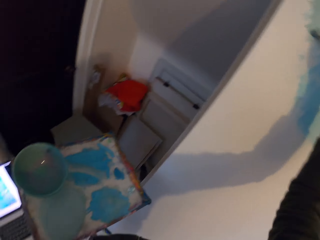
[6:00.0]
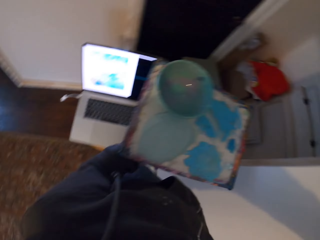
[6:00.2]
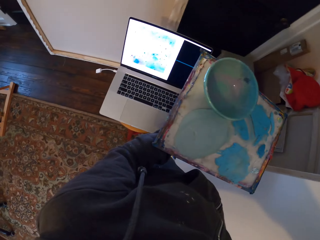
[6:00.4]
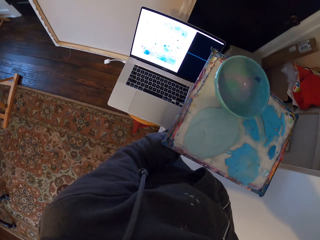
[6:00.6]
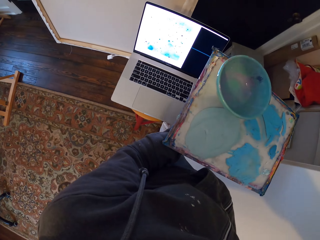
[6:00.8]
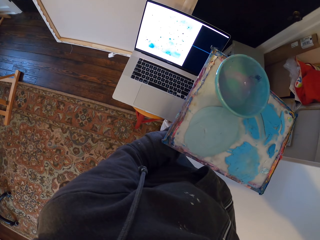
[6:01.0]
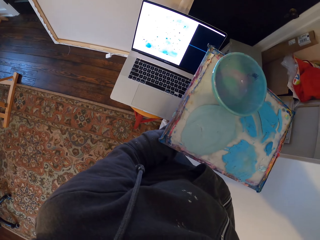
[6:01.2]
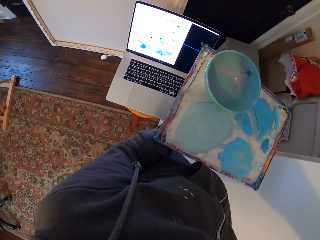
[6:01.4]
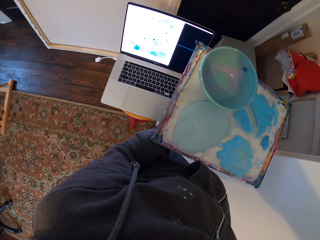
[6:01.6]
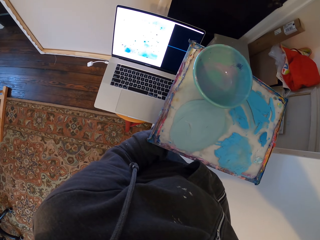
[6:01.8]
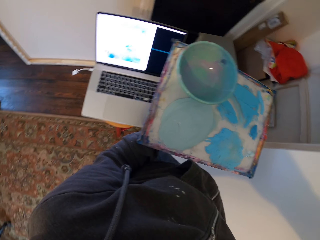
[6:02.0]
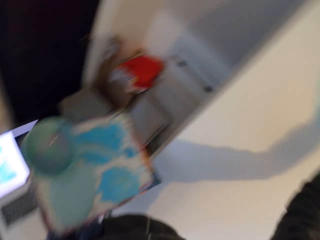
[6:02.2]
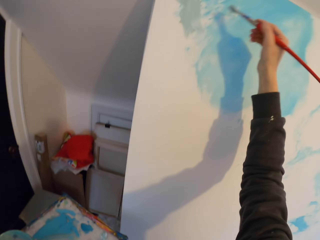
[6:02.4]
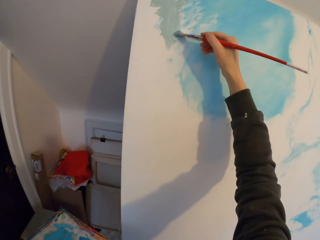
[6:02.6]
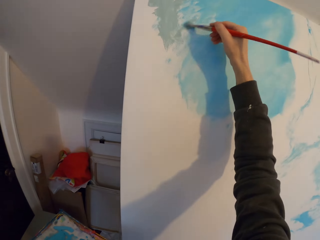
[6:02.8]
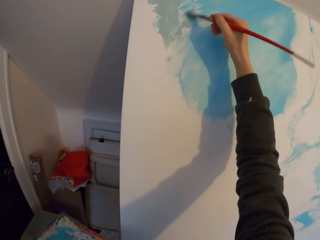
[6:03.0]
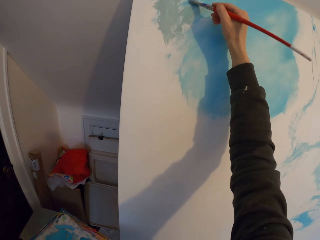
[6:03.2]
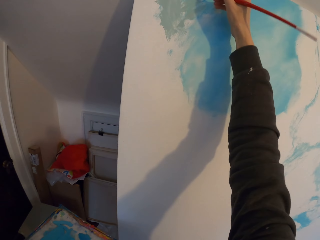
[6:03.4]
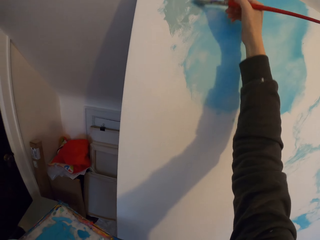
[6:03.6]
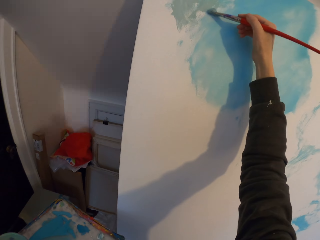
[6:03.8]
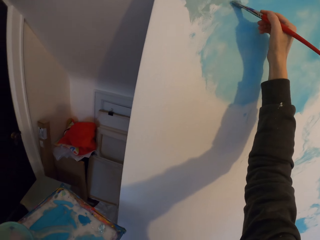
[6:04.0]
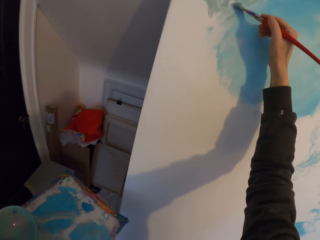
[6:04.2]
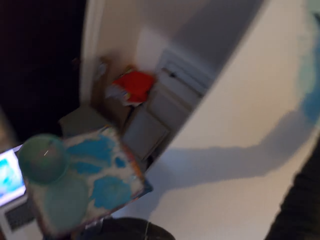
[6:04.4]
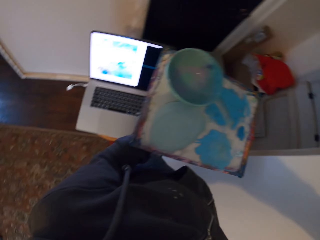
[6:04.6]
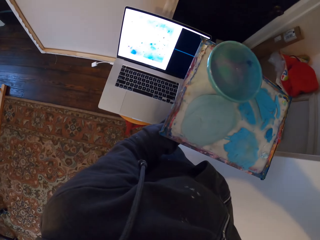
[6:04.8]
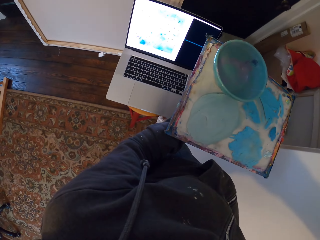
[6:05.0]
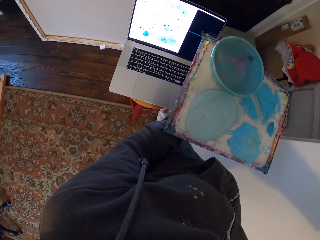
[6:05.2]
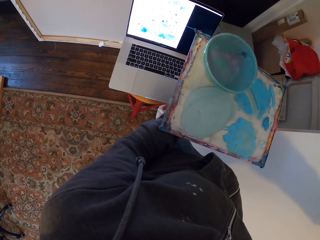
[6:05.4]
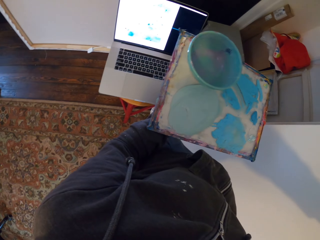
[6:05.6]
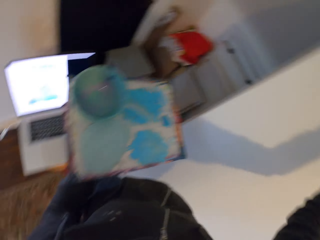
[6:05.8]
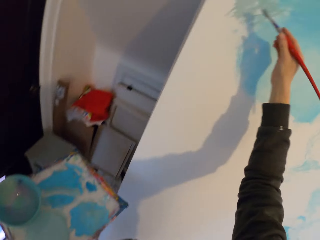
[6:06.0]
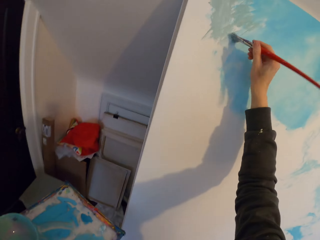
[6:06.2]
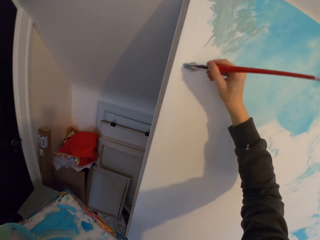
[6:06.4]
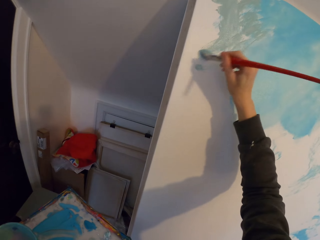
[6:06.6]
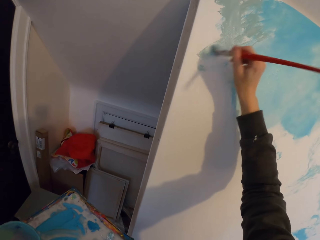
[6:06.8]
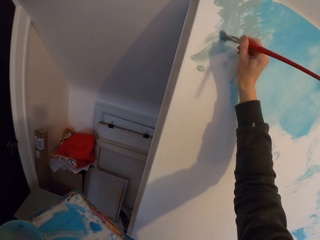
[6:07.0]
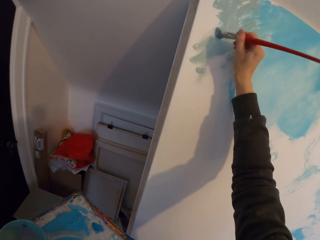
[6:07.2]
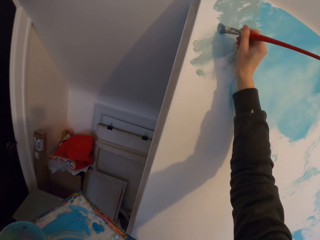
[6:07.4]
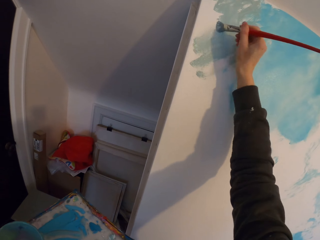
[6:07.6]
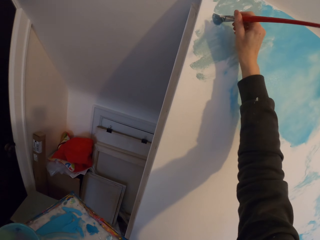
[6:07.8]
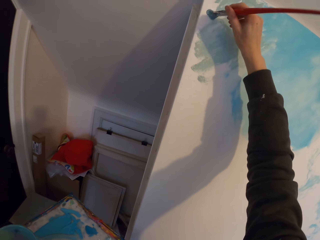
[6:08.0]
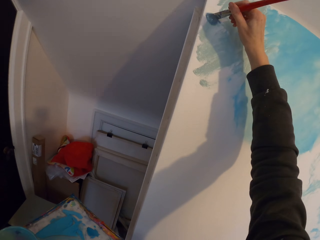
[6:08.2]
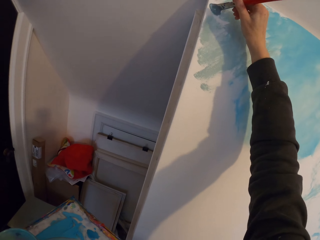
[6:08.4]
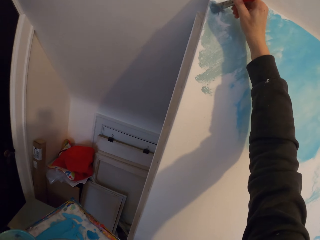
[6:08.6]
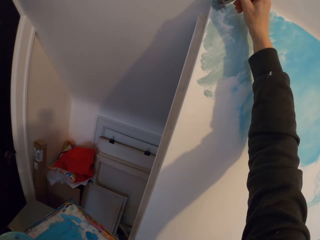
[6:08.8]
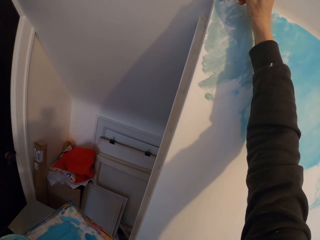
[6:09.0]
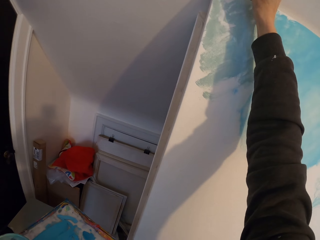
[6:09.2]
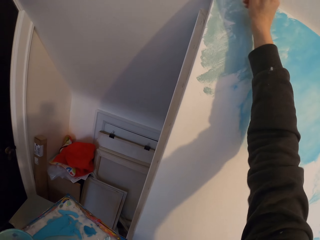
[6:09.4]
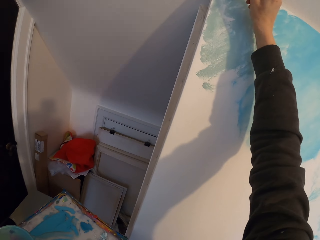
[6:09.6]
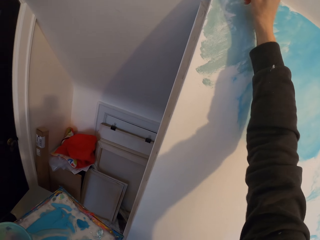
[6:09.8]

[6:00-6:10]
The camera wearer looks at the laptop. They draw the art on the board. They look at the laptop. They draw the art on the board.

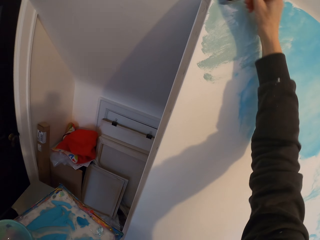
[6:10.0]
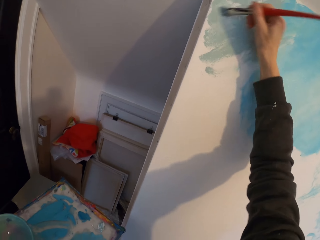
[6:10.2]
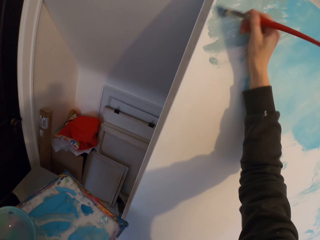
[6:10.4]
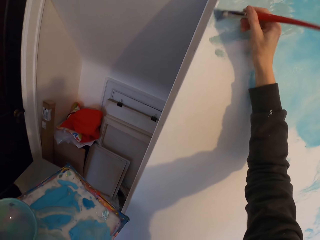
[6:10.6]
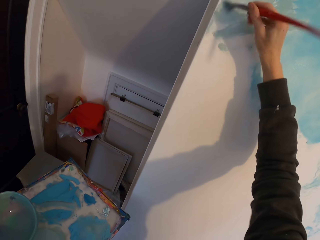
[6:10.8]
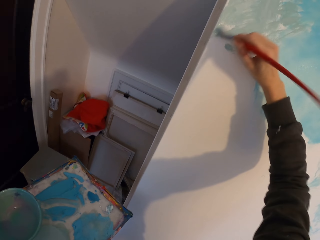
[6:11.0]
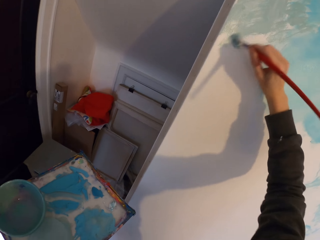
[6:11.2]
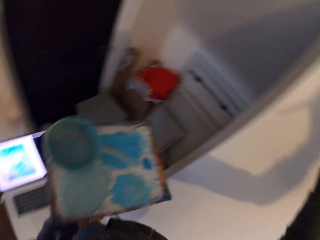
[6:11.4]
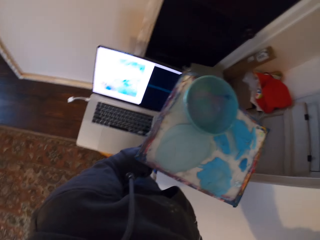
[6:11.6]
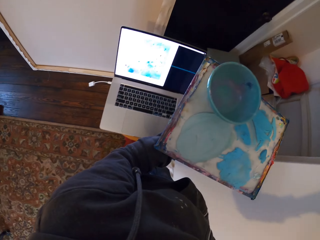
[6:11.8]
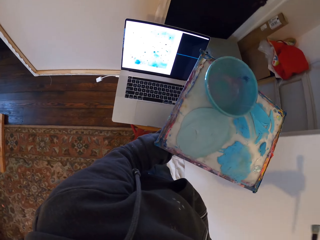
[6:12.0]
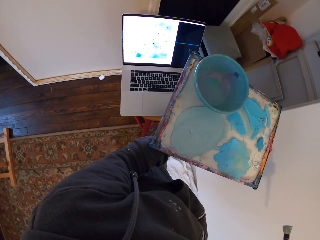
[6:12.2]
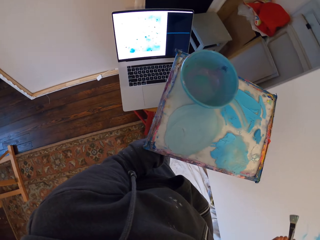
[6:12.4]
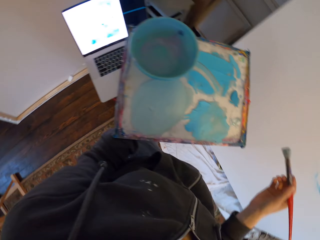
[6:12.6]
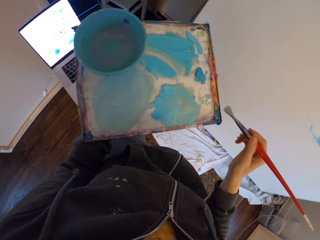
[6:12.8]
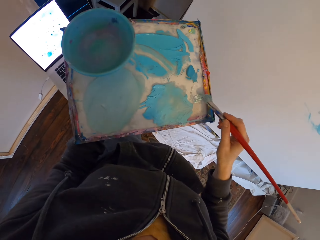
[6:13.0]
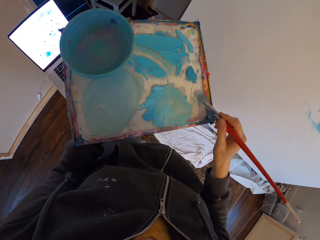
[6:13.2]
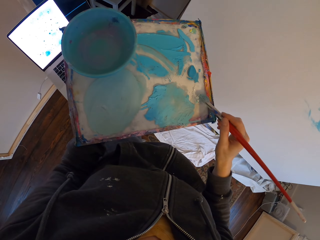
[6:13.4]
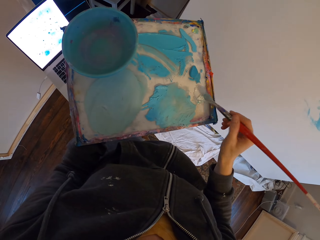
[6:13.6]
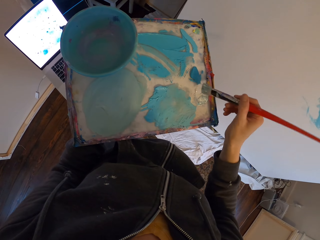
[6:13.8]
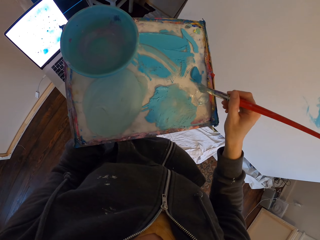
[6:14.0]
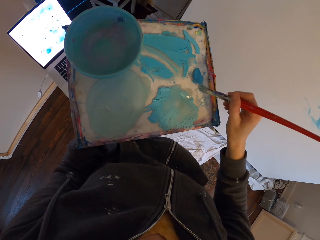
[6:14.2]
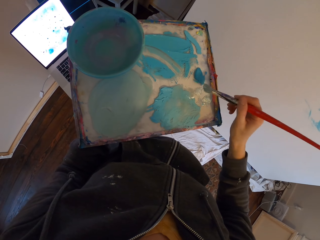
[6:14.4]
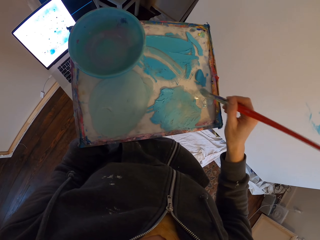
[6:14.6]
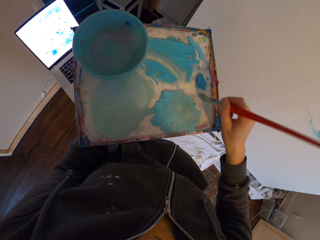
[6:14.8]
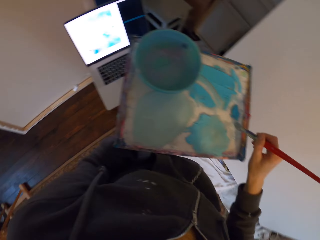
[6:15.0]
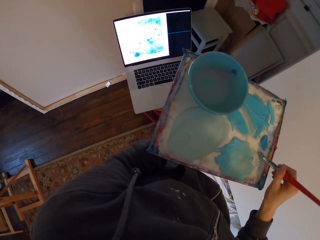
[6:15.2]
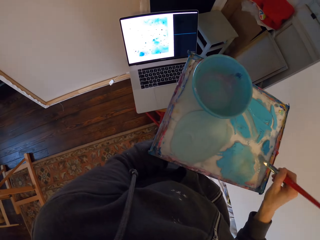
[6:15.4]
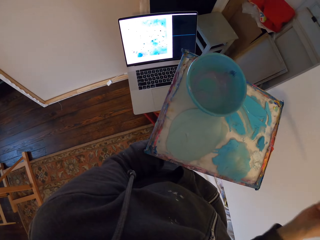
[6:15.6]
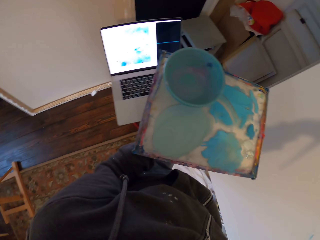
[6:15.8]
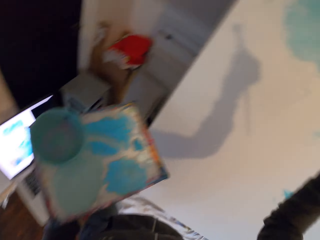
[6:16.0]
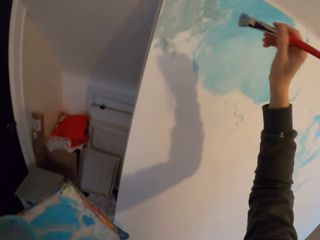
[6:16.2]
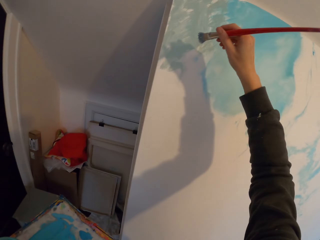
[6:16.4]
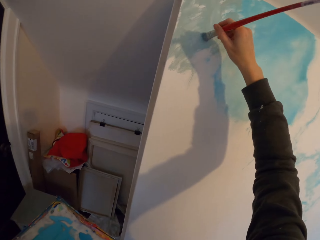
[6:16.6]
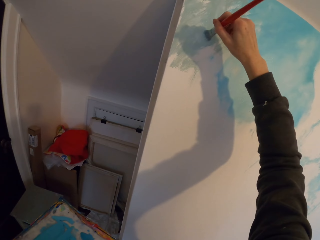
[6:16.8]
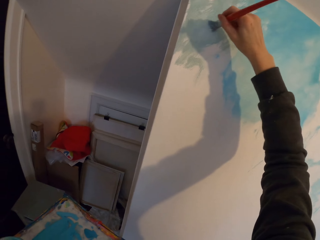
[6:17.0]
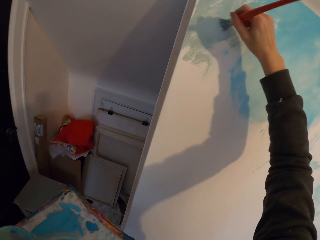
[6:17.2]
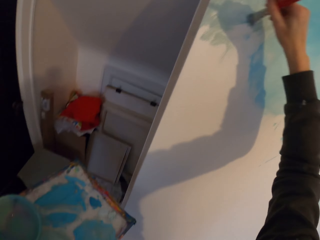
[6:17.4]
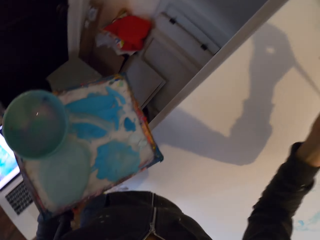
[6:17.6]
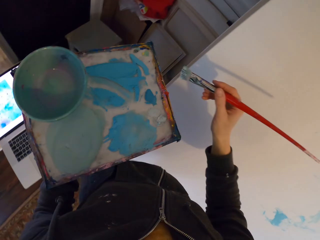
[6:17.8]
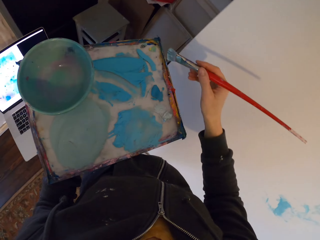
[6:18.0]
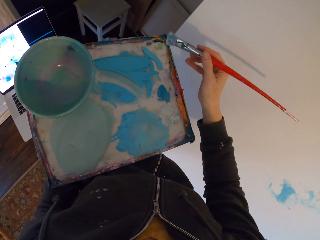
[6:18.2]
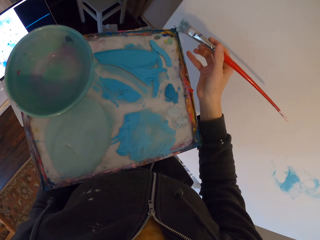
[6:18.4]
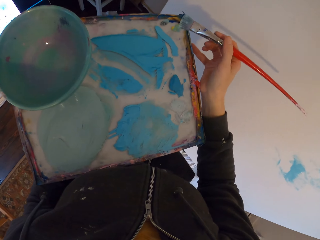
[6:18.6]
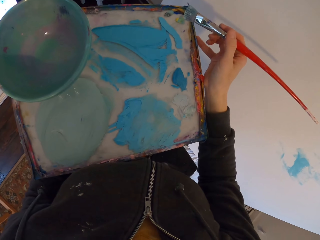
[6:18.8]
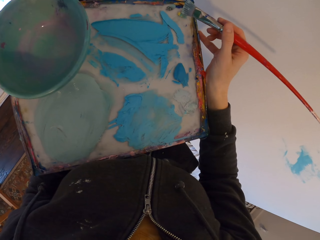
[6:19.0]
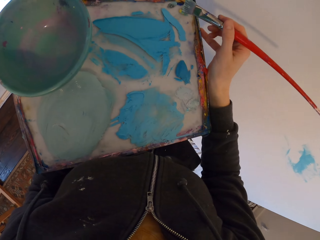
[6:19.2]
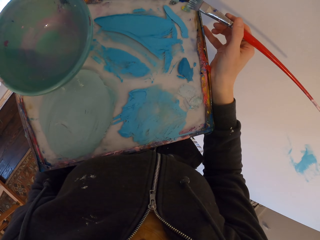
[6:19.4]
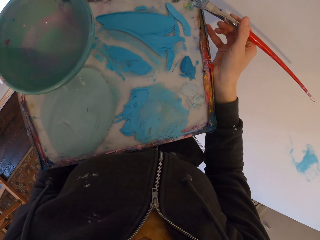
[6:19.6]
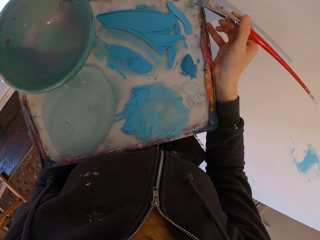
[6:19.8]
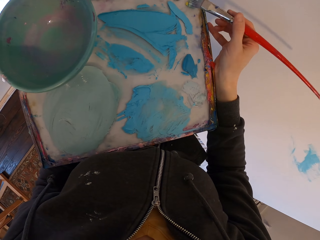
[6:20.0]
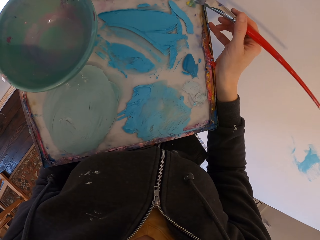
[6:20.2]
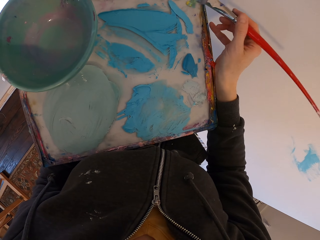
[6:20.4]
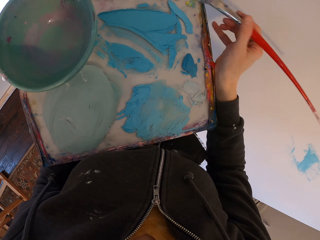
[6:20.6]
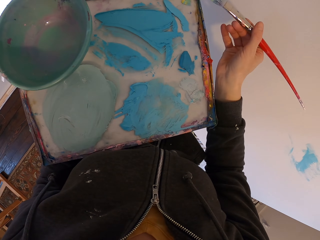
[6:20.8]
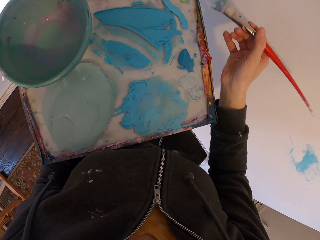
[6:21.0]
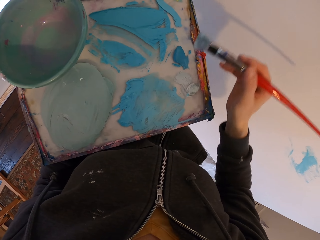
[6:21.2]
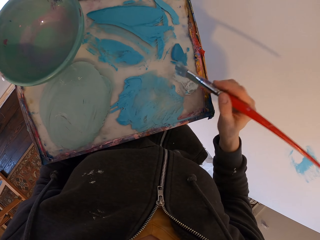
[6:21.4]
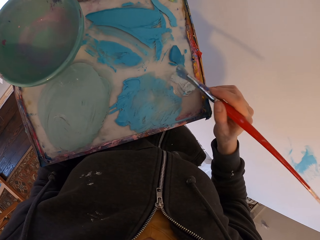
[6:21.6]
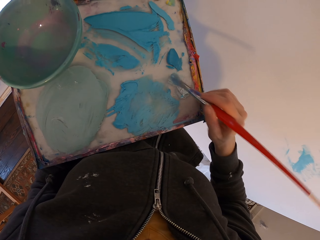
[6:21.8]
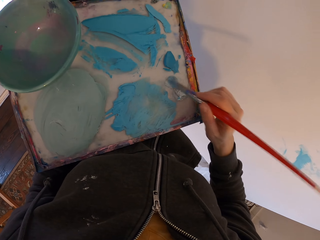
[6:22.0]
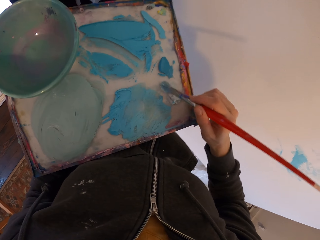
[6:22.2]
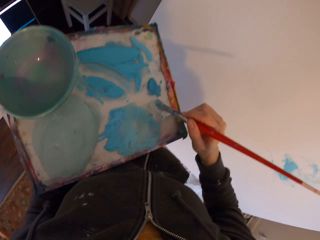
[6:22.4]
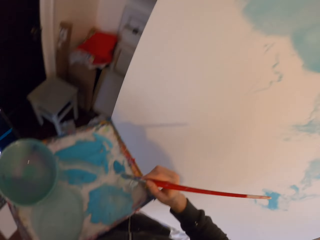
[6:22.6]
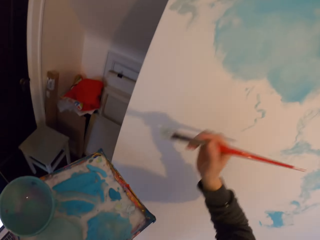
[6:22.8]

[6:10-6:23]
The camera wearer looks at the laptop. They dip the brush in the ink. They look at the laptop. They draw the art on the board. They dip the brush in the ink.
